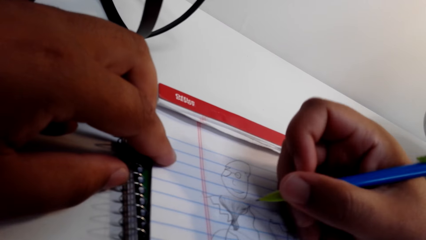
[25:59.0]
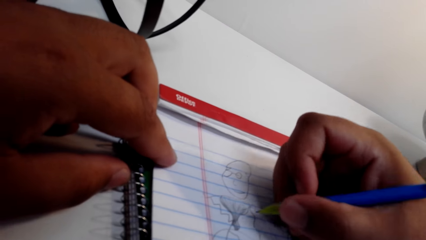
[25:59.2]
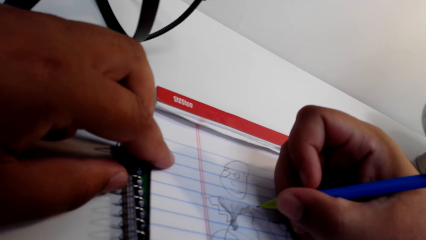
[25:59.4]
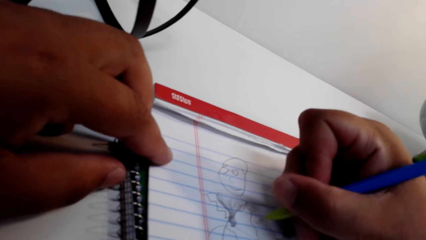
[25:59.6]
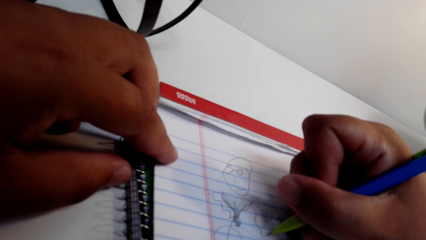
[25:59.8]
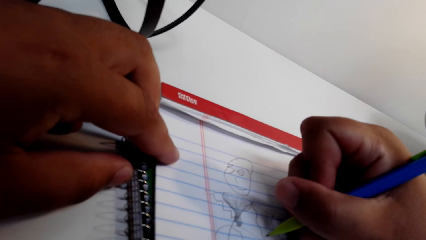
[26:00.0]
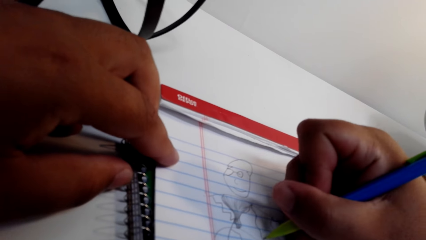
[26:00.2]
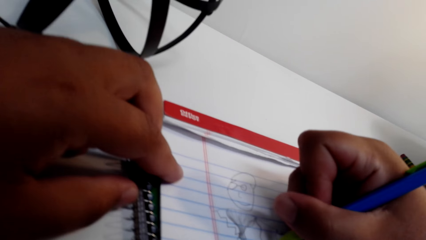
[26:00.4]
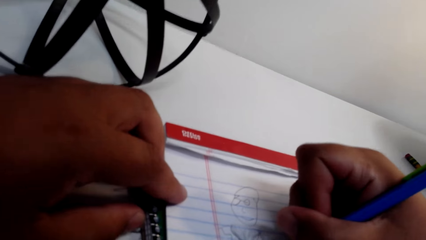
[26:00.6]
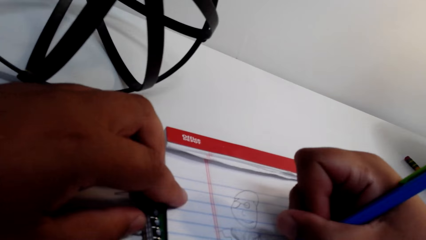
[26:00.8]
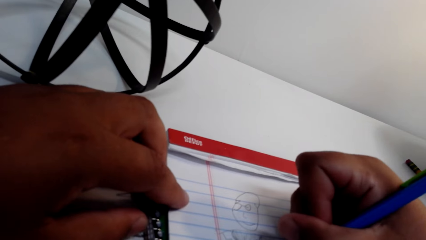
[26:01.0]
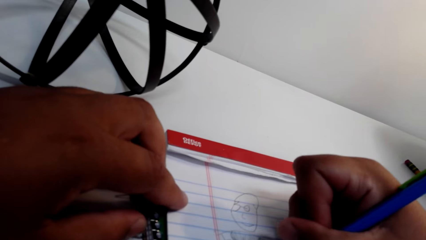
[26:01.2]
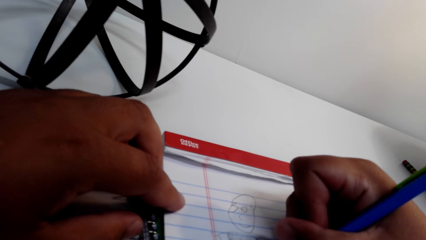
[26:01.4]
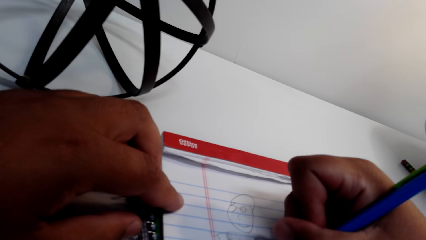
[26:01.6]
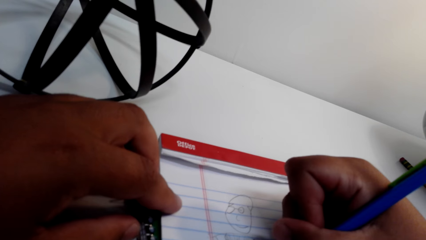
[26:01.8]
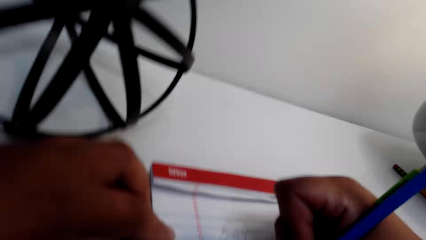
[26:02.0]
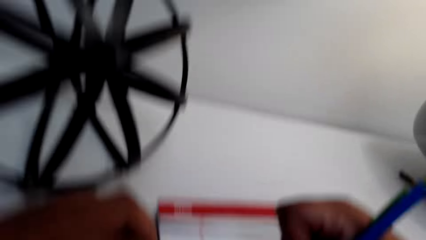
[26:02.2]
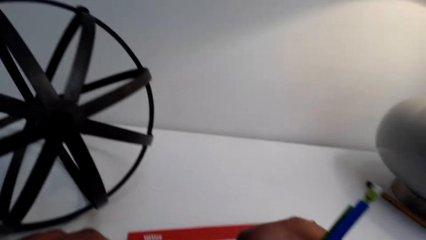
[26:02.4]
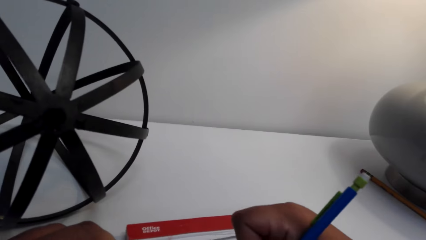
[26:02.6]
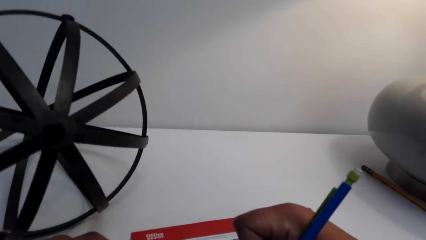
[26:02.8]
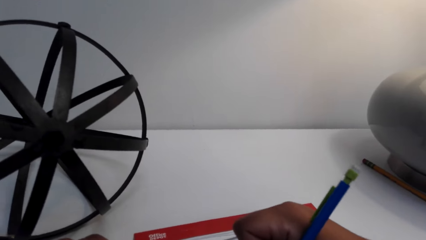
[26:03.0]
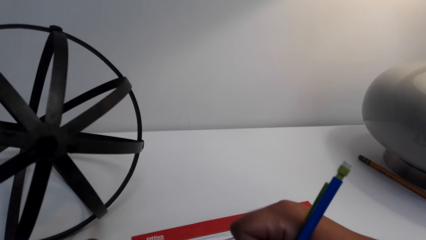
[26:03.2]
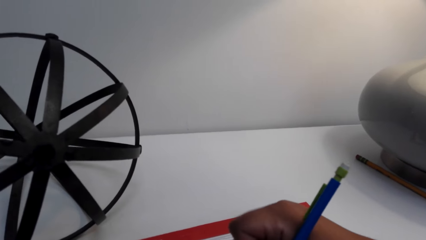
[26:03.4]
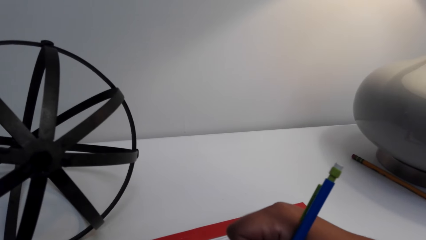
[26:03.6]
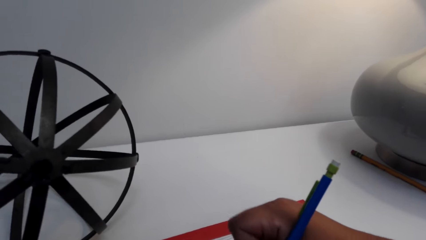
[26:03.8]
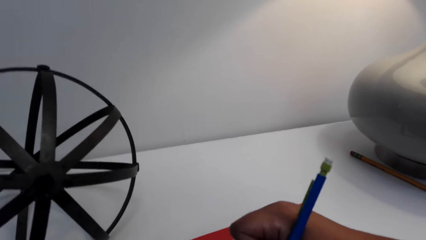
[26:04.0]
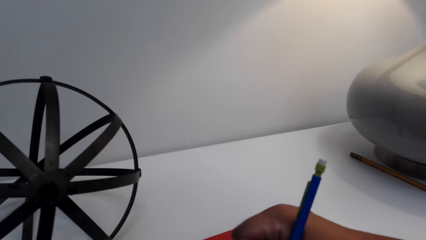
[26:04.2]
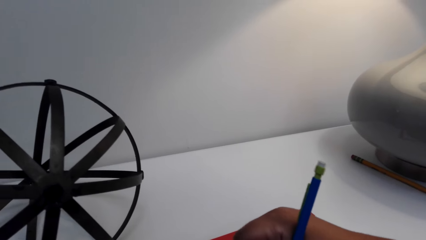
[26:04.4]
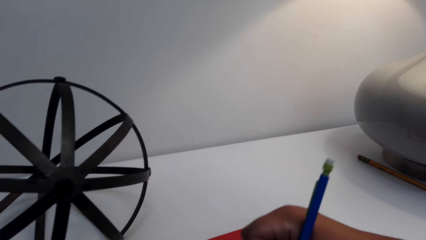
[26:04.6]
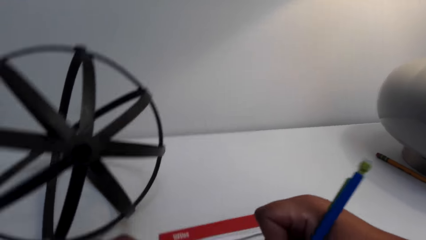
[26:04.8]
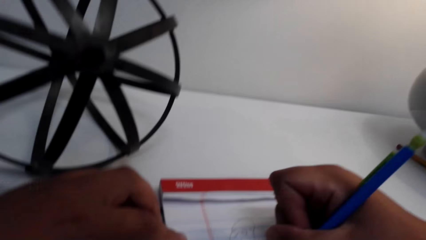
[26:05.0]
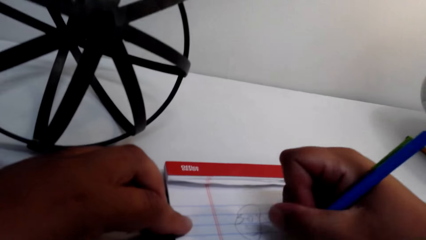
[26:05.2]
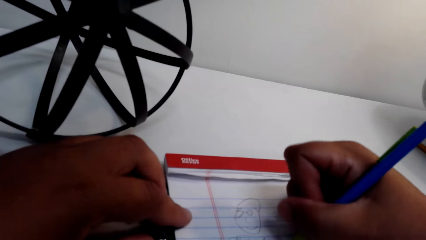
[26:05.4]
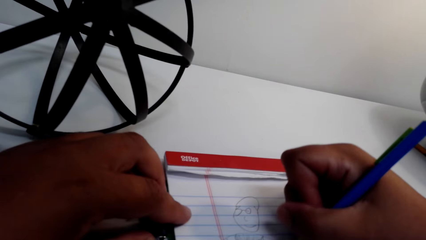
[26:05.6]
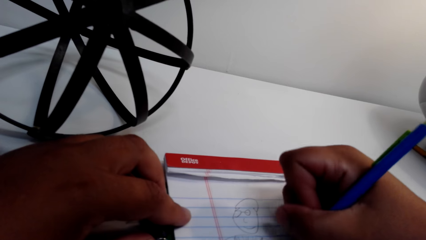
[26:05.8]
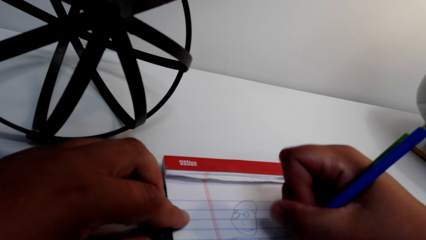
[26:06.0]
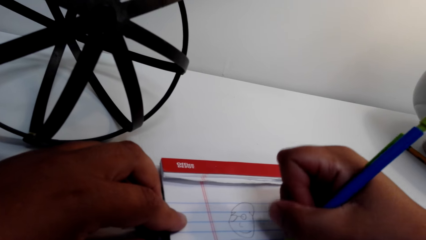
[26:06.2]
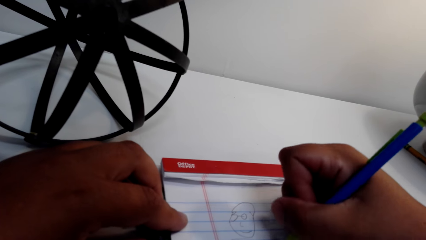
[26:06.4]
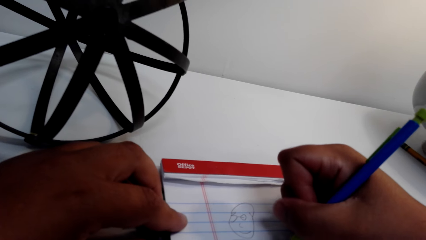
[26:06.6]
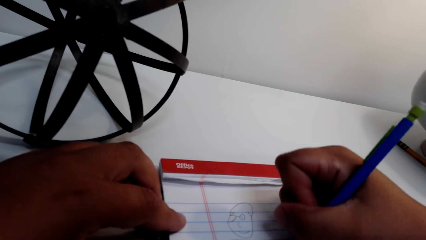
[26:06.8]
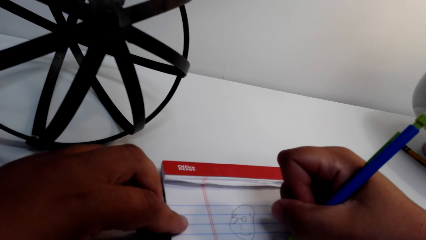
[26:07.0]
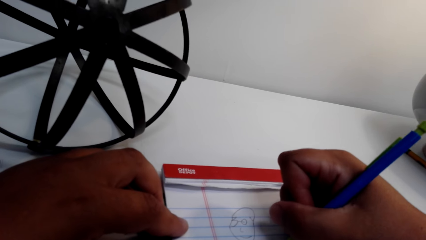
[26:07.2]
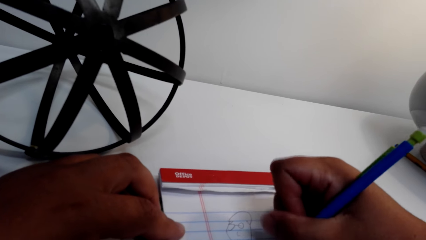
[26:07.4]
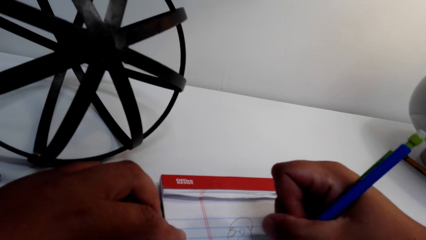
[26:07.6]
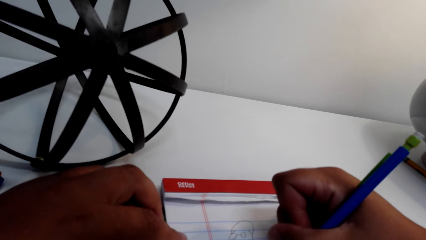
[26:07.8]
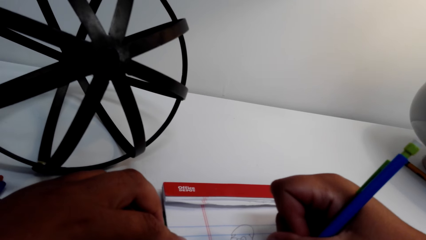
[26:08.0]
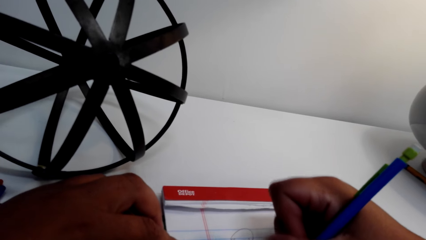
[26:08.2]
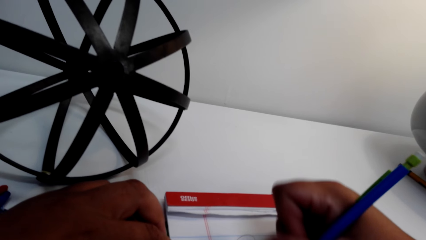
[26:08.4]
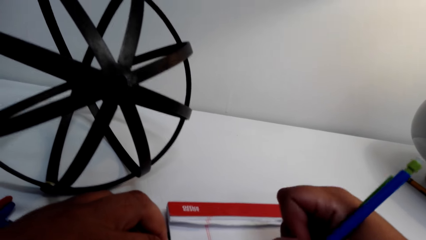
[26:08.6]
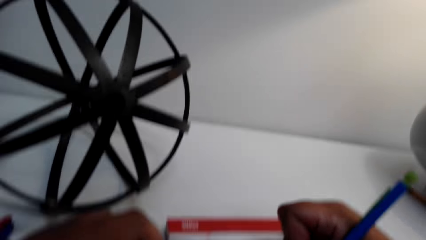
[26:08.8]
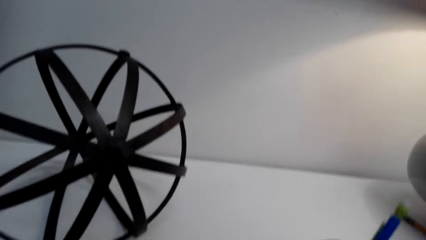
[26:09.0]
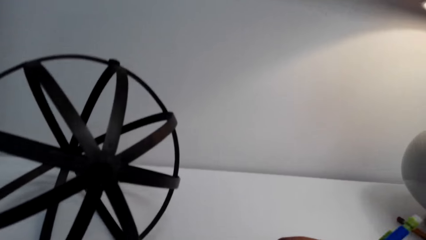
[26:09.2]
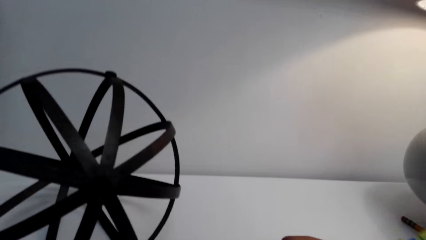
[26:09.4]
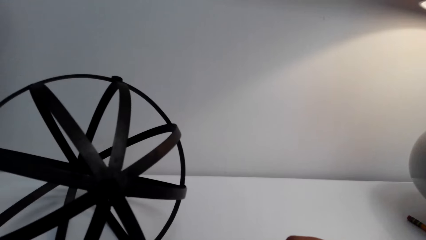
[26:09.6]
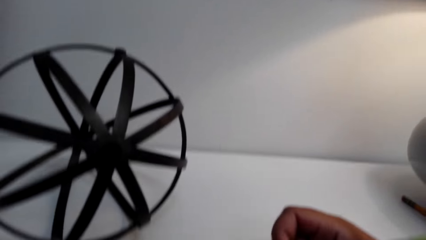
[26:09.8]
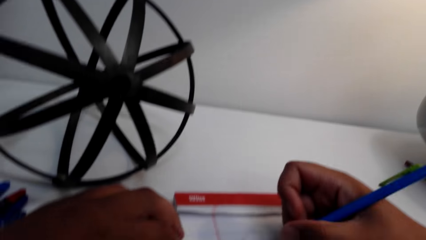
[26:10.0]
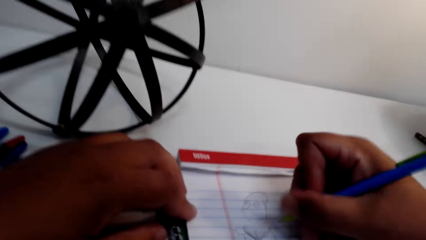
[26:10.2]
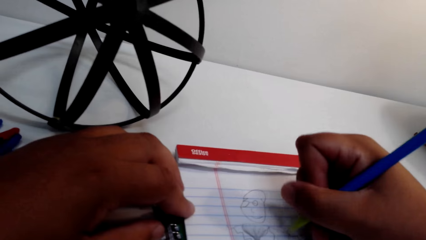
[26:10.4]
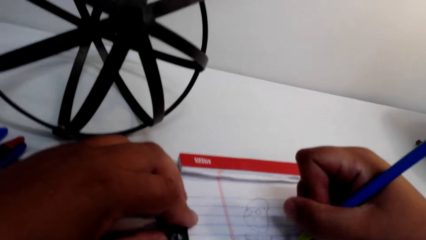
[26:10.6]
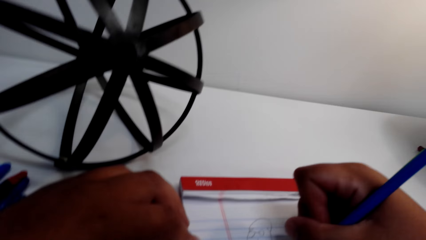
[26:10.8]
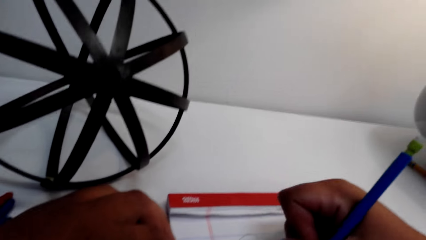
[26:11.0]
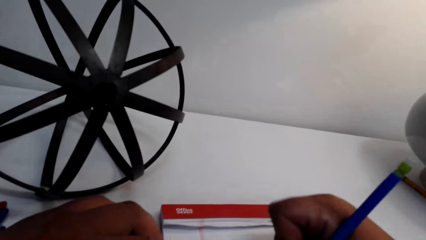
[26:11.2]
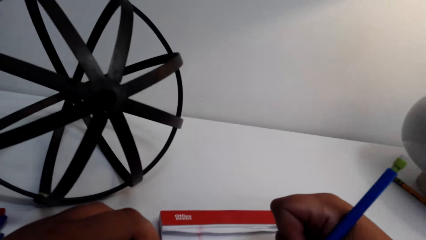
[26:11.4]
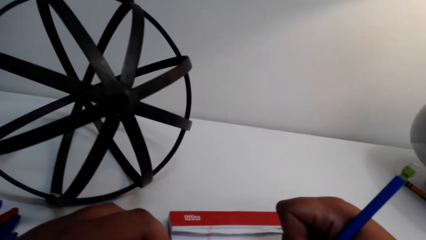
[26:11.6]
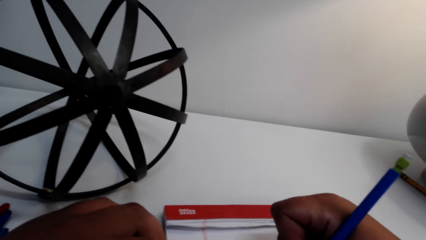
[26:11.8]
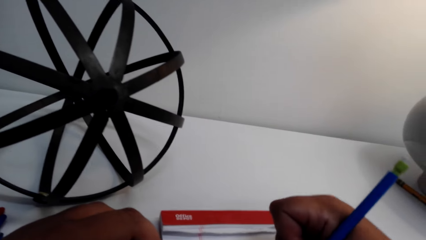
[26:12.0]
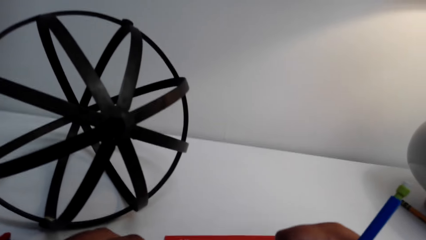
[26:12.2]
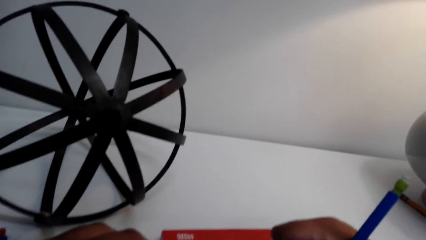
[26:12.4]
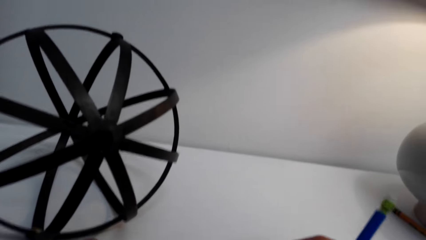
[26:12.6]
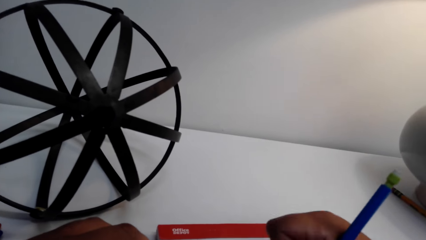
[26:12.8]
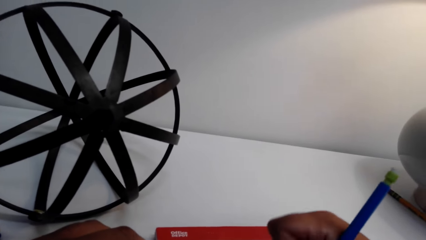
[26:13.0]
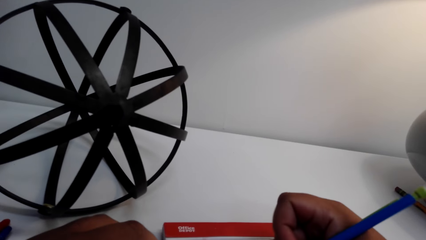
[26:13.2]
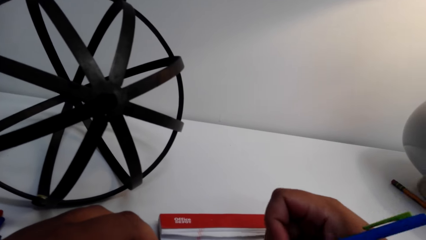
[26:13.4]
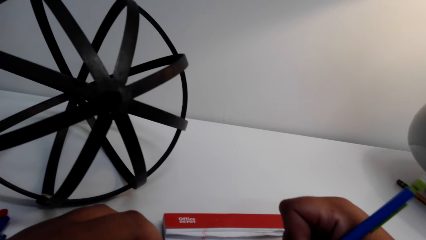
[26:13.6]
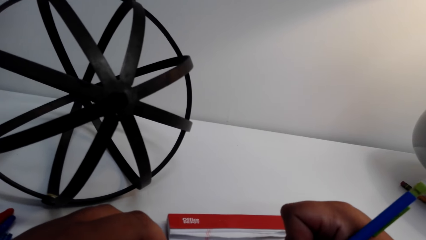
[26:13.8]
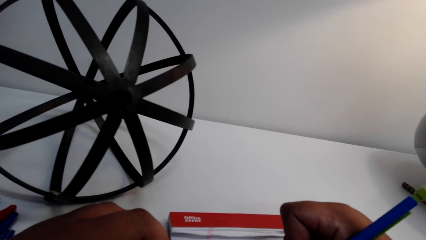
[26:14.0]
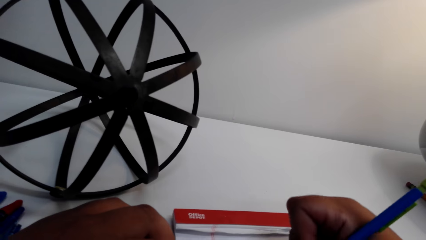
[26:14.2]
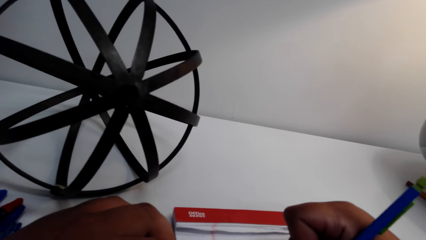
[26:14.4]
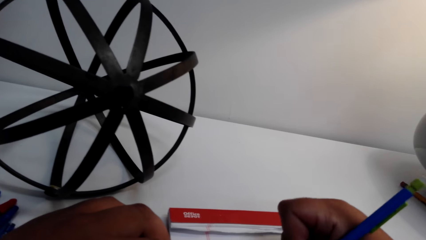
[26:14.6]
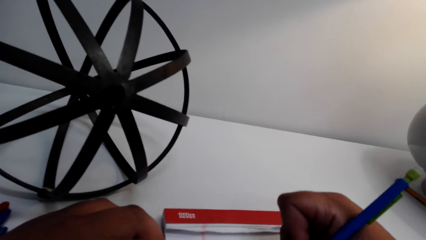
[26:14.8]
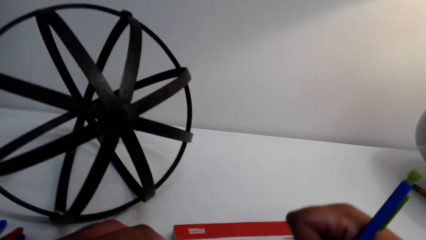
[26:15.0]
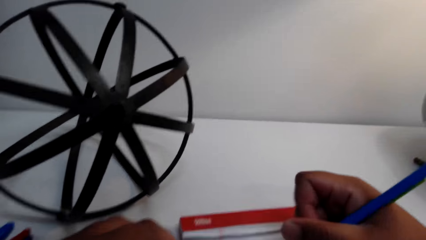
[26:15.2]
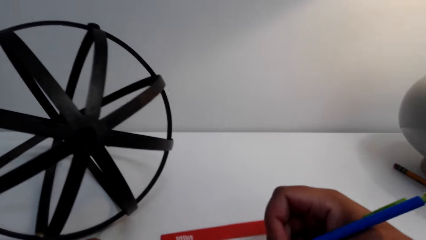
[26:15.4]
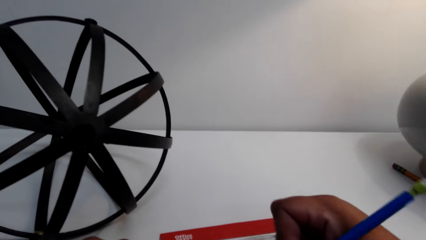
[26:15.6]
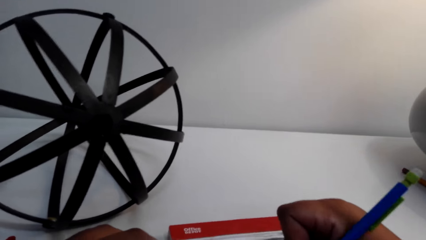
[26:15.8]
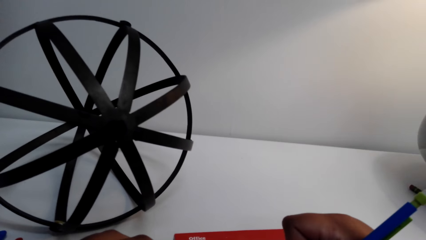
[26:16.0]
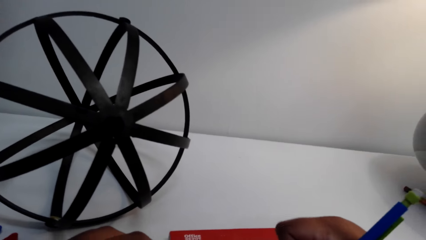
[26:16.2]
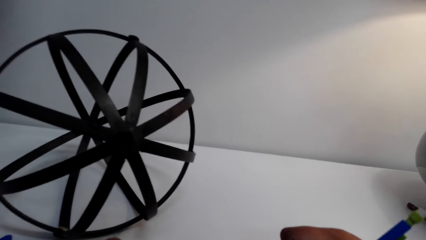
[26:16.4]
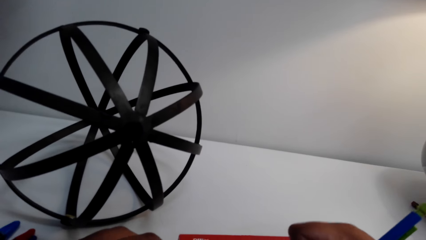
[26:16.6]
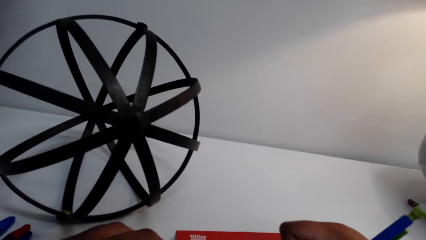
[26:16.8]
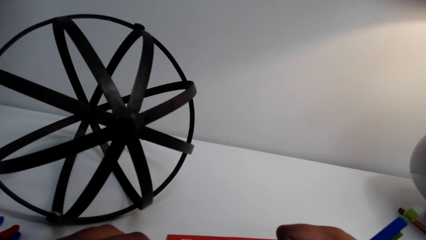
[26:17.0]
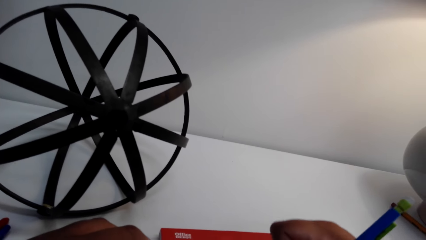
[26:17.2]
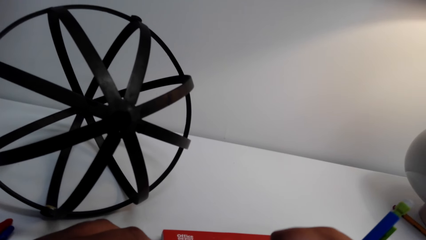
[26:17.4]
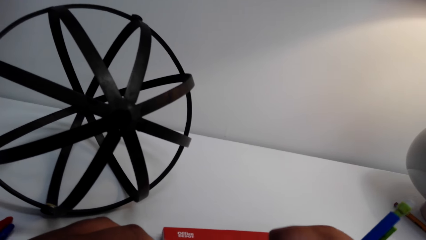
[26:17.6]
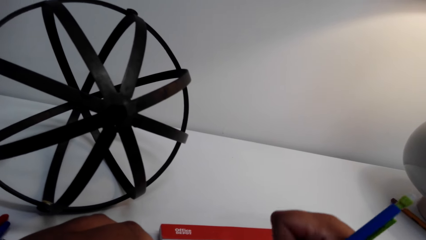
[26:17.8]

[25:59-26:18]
The camera wearer draws on an exercise book. They converse. They draw on the book.
